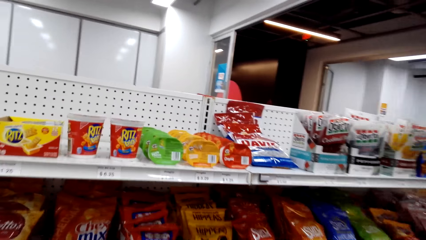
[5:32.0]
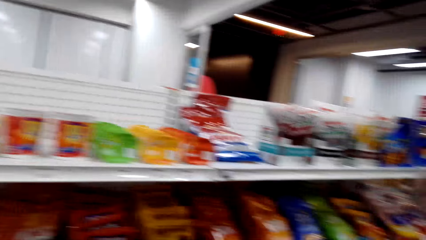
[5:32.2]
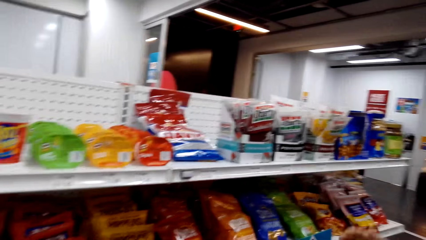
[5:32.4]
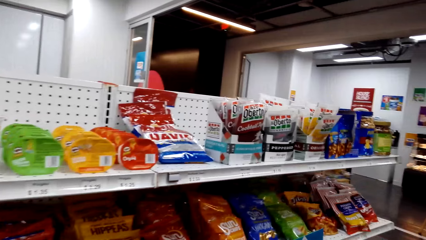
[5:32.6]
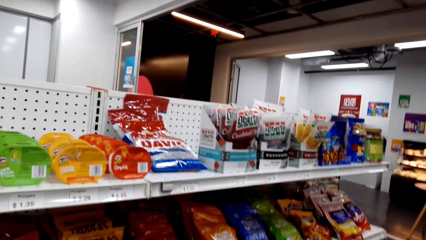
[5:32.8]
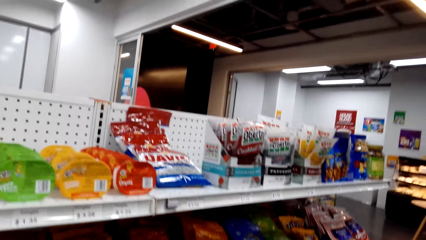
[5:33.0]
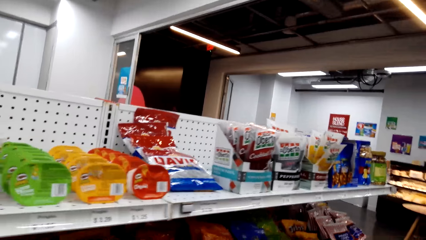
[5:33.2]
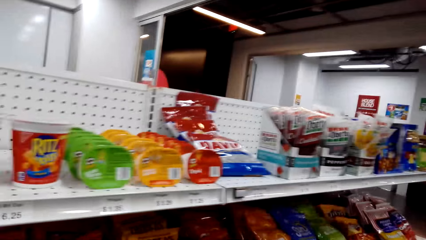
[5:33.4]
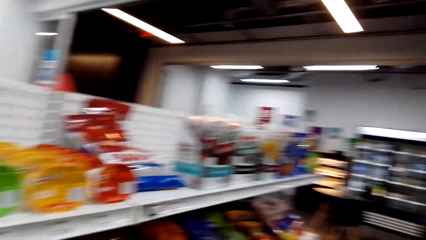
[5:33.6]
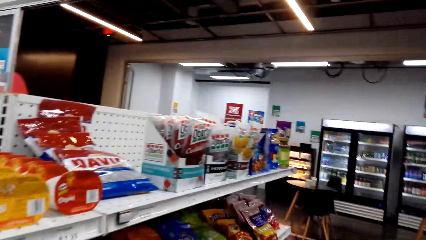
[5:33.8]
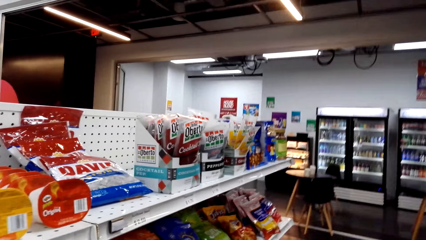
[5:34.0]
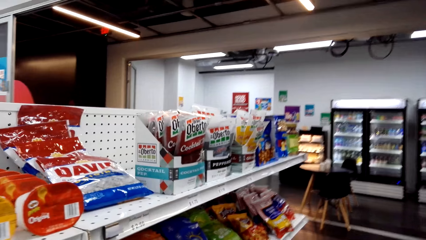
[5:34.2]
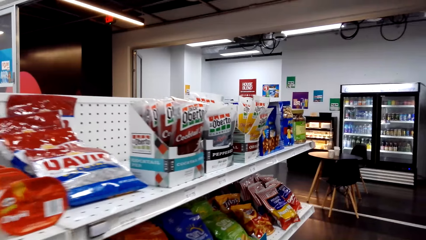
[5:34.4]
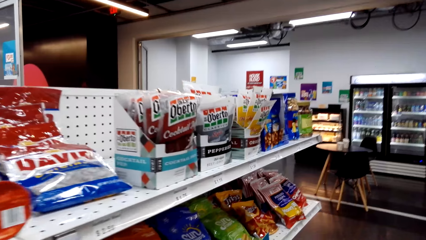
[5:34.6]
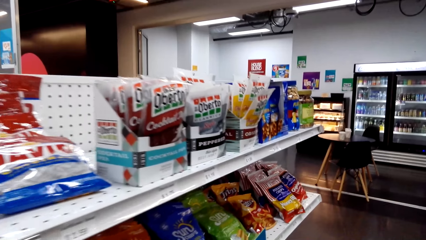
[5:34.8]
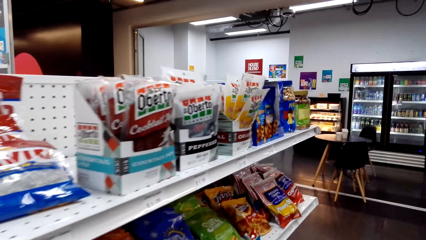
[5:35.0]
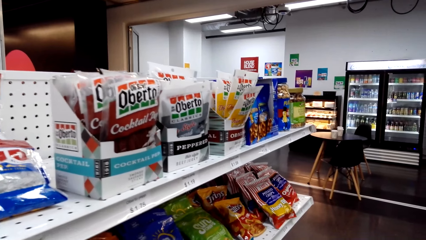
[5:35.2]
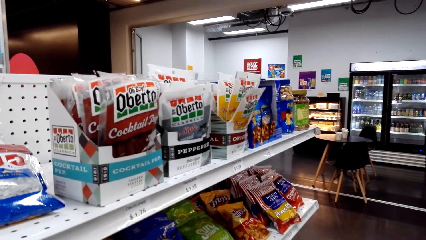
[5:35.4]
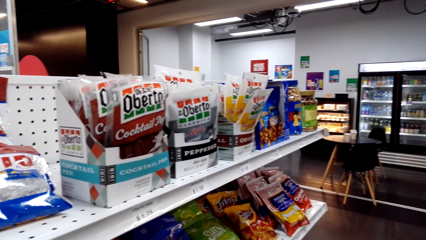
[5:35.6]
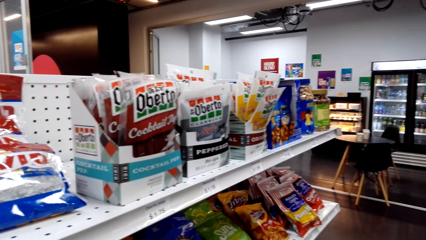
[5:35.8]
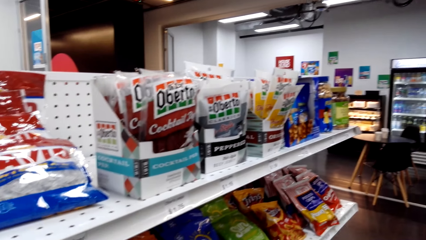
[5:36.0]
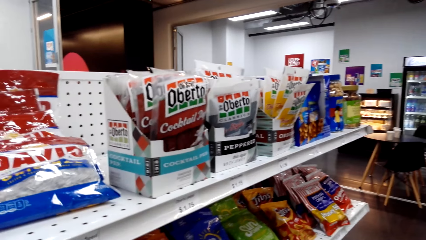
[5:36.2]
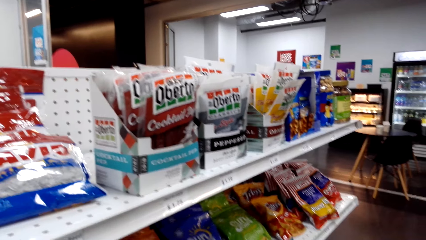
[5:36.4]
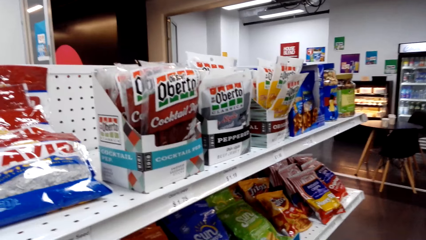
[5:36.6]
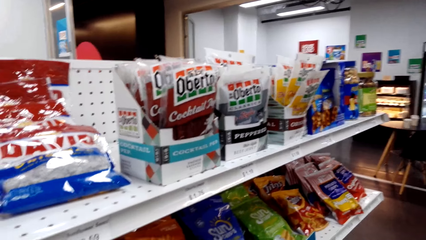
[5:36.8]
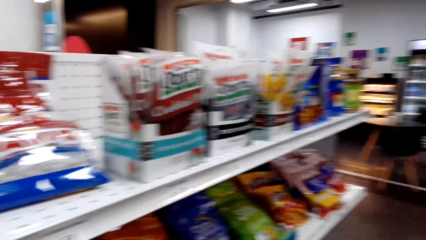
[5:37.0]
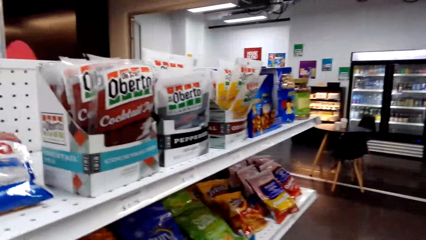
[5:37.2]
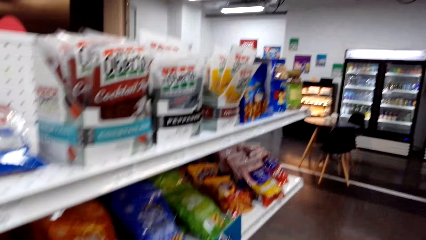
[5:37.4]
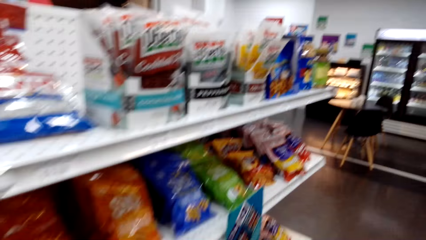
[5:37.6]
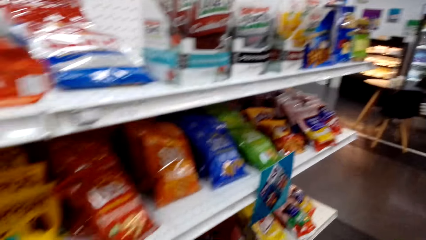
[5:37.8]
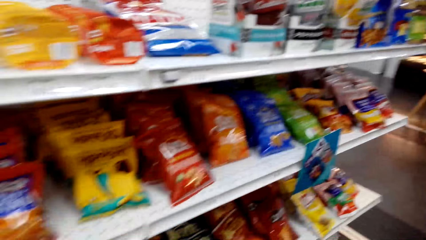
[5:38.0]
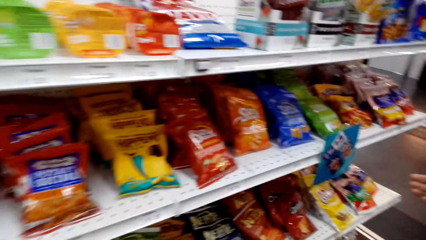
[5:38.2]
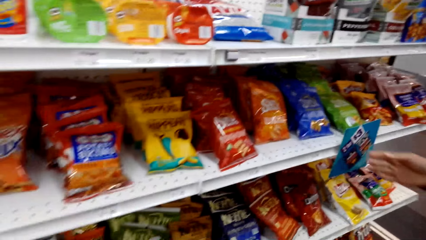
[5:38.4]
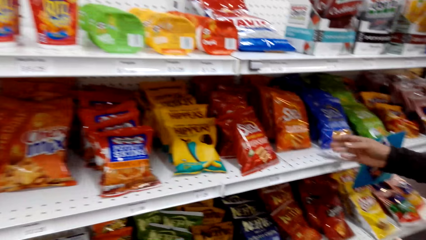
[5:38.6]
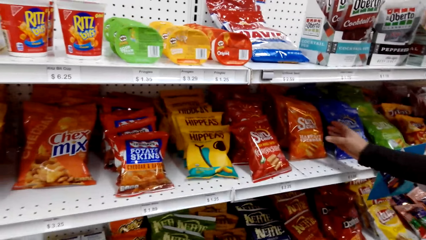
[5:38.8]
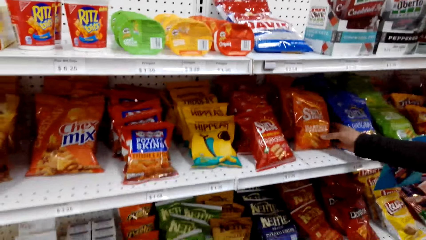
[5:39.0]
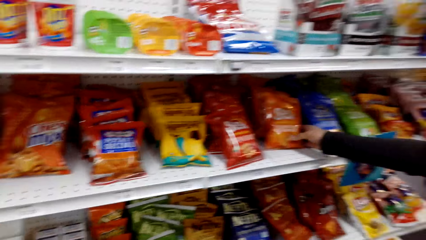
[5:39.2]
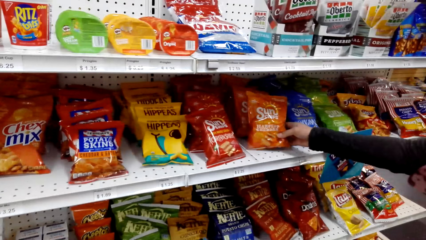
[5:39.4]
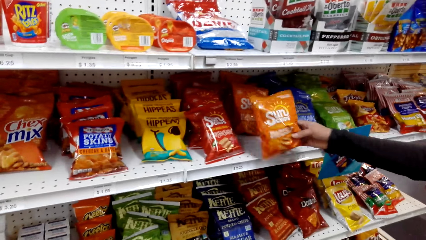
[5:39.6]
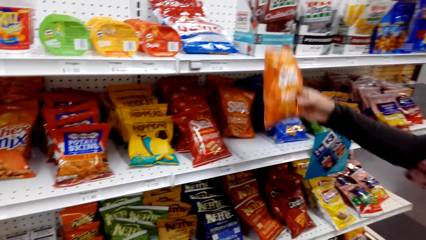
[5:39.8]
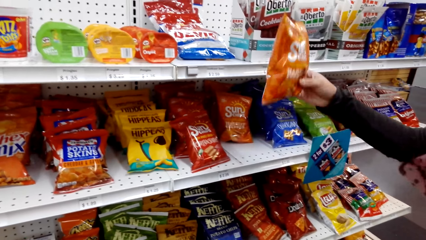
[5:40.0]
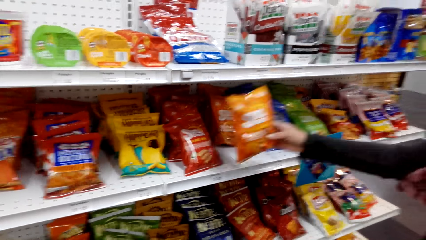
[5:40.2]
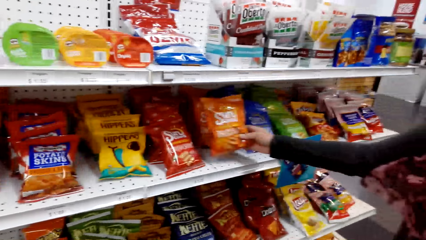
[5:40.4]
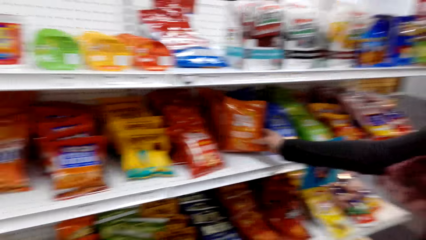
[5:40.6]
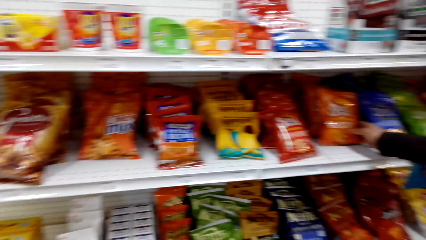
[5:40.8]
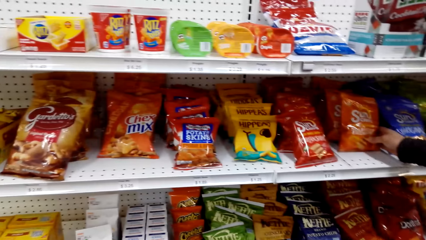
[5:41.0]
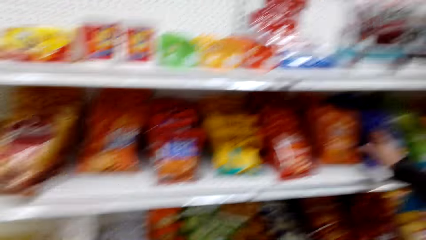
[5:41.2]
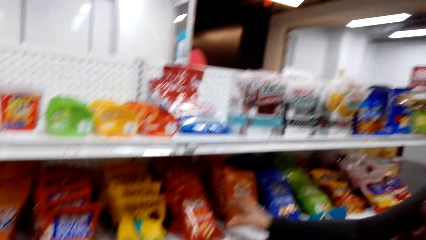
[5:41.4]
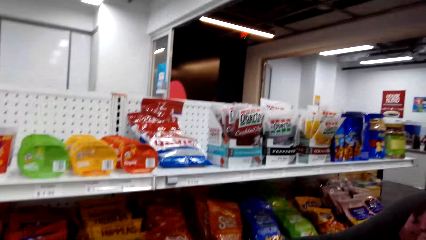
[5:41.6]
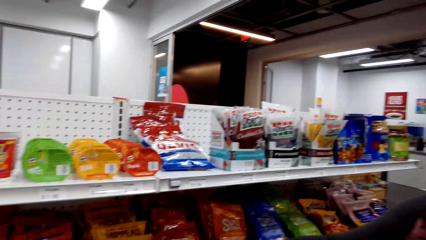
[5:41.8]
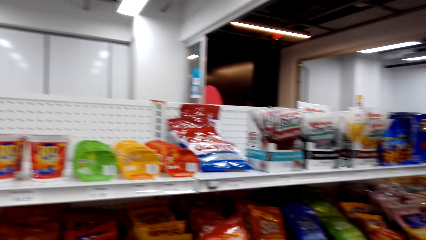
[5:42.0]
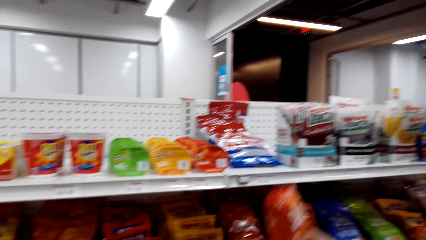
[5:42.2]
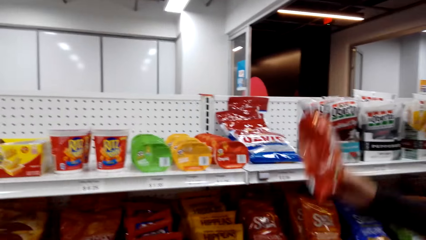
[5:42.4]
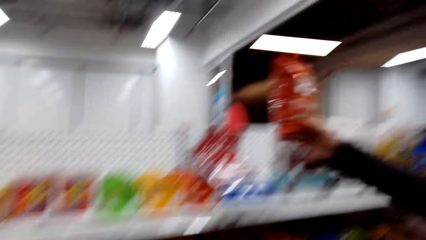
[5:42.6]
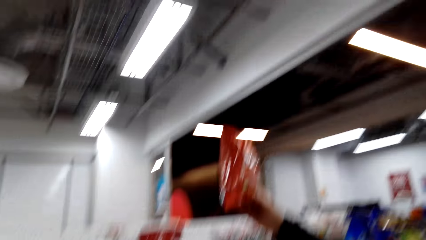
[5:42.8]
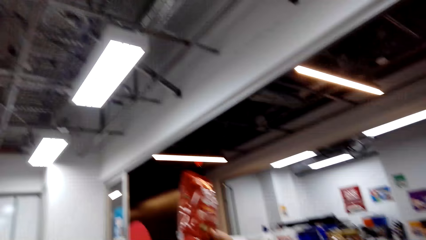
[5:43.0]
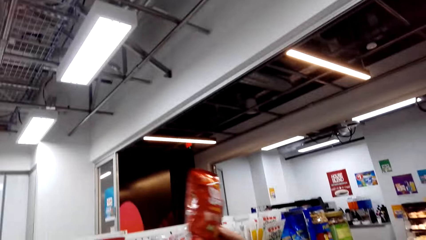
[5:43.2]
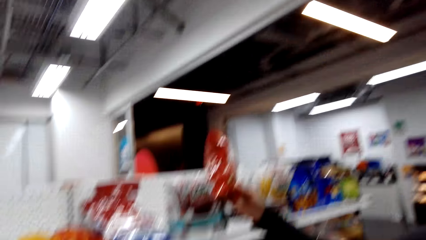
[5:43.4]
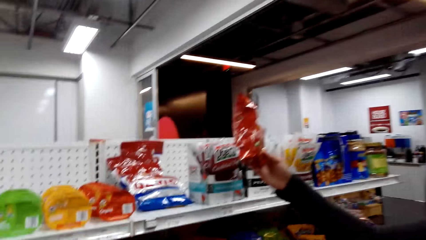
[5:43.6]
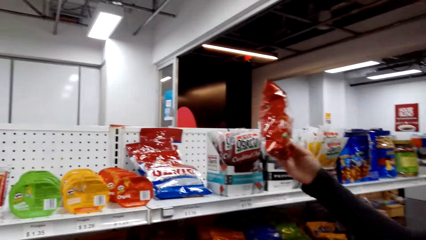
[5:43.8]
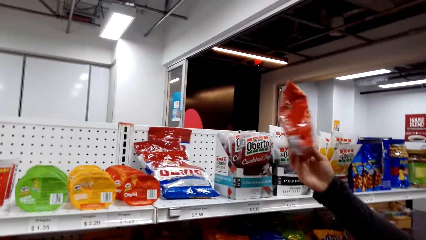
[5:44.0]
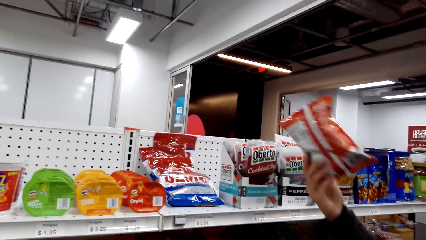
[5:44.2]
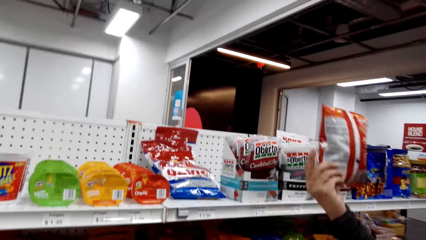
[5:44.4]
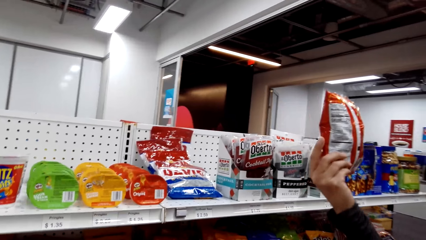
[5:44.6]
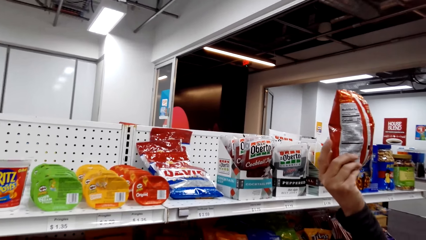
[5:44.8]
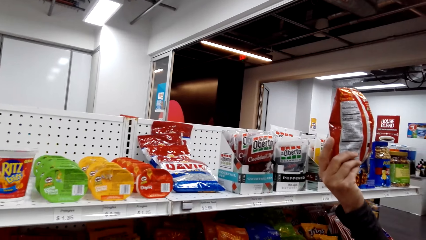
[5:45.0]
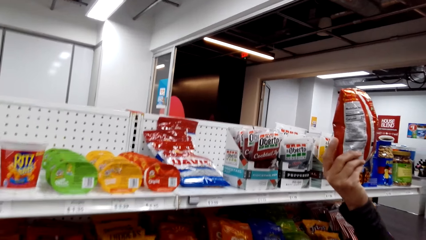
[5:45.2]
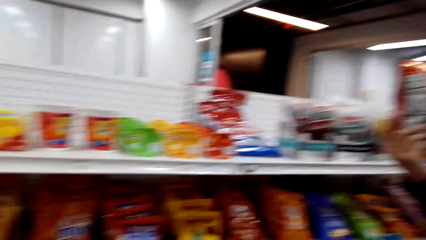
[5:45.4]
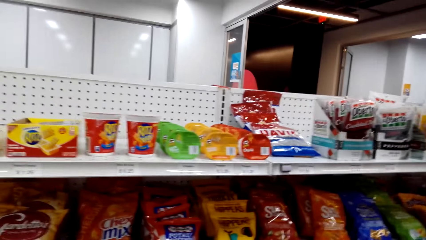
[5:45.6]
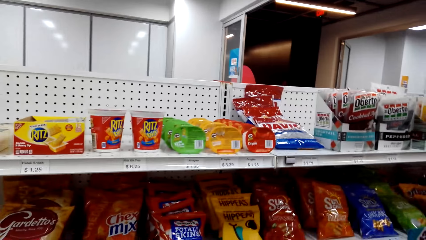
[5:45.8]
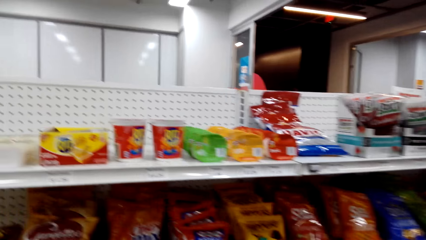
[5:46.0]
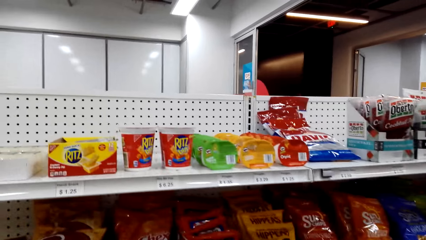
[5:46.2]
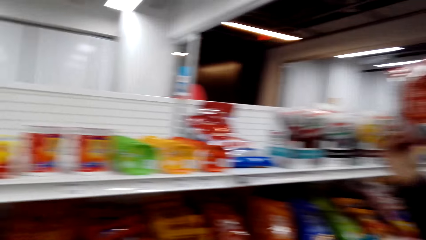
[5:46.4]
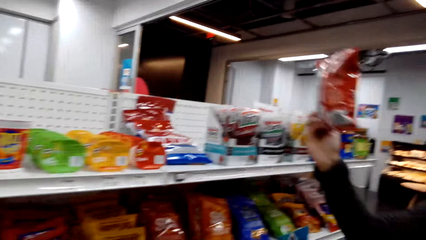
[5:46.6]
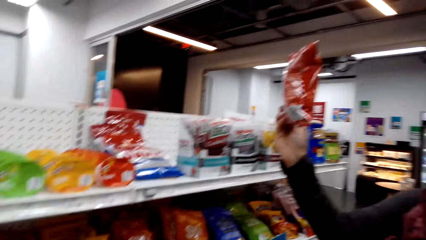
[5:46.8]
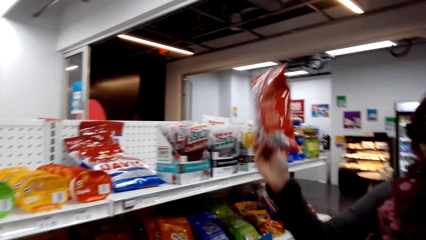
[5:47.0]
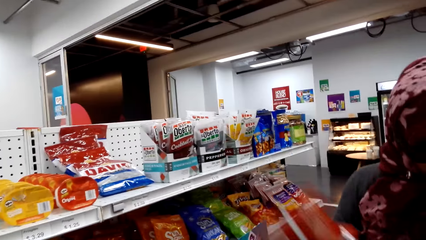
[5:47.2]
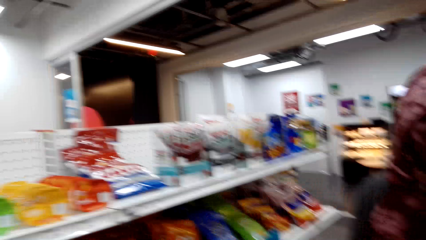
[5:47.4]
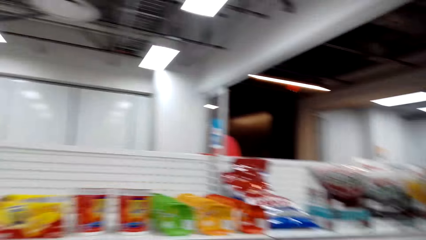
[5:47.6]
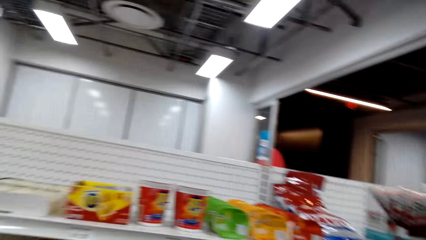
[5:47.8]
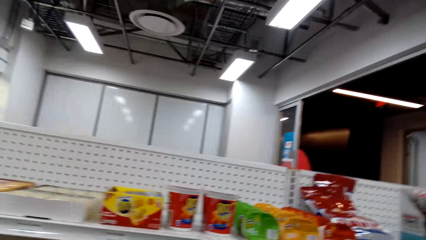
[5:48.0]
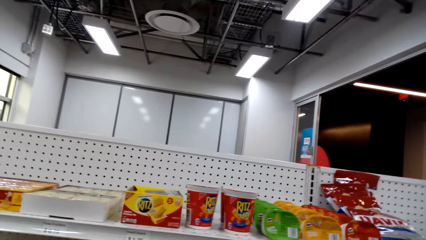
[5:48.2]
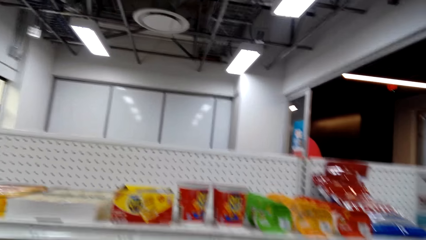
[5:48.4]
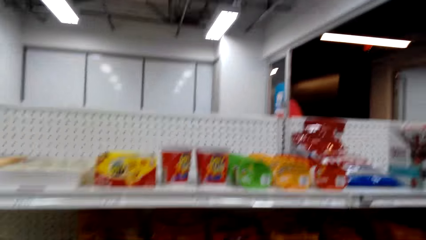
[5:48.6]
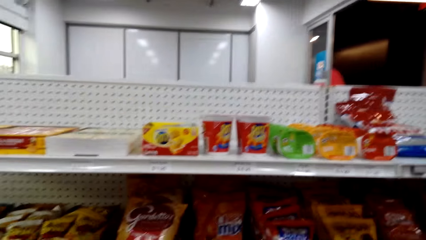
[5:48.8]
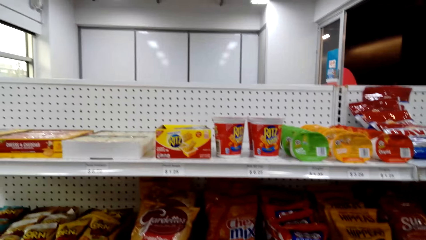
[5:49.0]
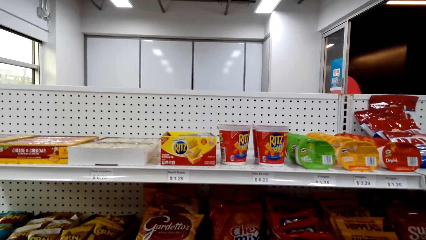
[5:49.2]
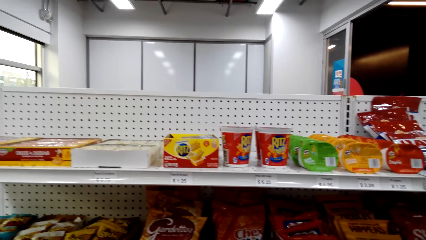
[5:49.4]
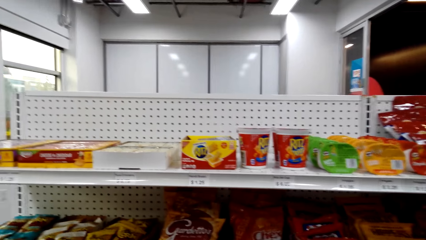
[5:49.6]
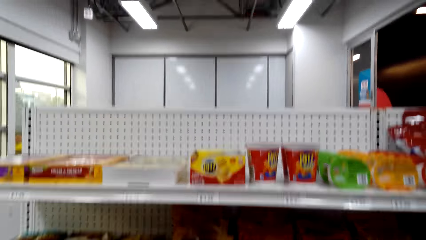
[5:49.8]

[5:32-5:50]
The camera wearer looks around the supermarket. They move around the mall. They look at the packed food on the shelves. They converse with the woman. The woman picks the packed food on the shelf and returns the packed food. The camera wearer looks at the packed food on the table. They converse with the woman. The woman looks at the packed food. The camera wearer converses with the woman.
